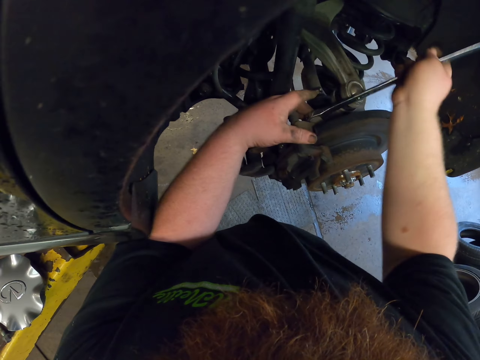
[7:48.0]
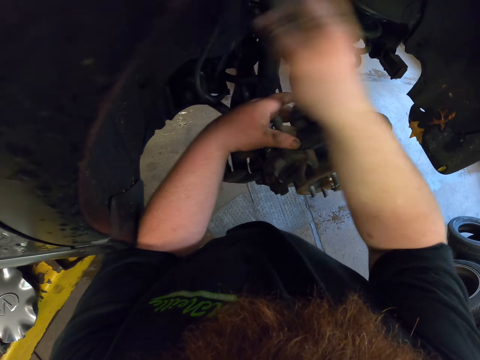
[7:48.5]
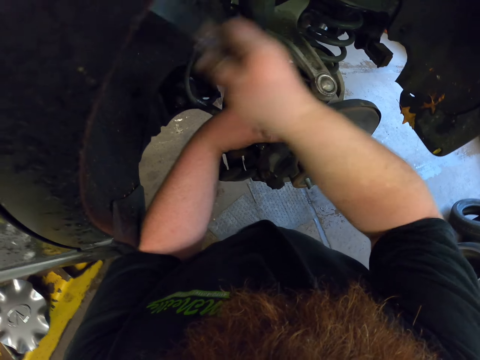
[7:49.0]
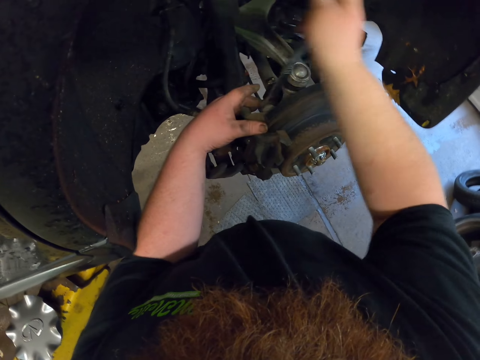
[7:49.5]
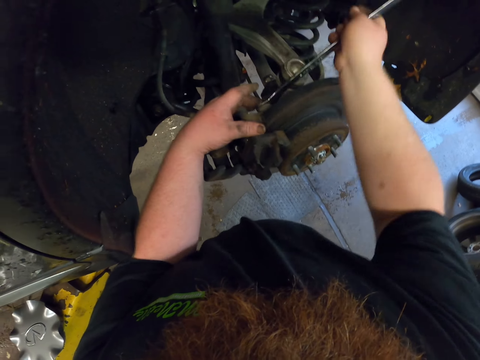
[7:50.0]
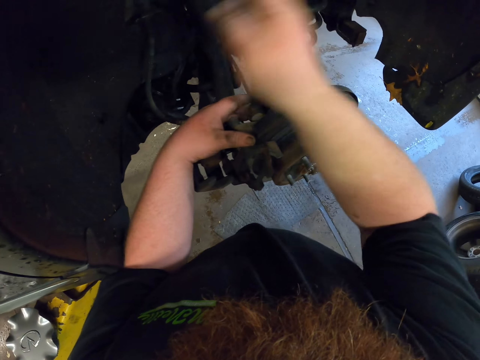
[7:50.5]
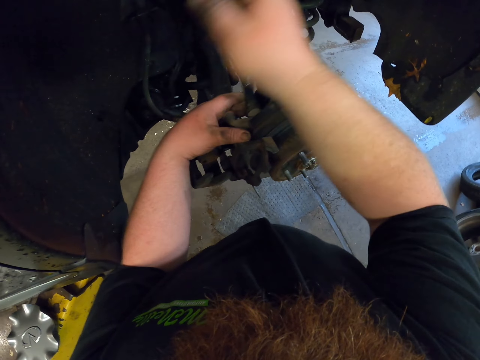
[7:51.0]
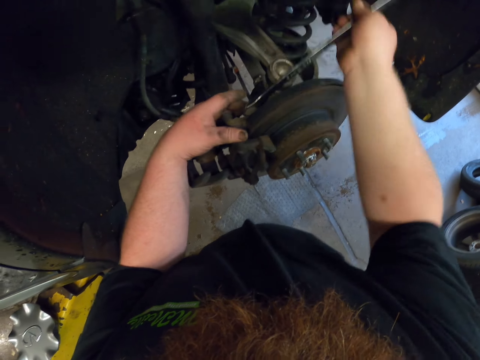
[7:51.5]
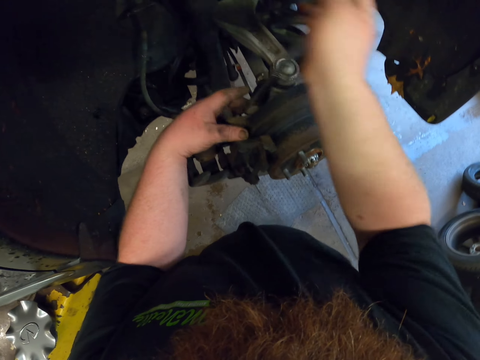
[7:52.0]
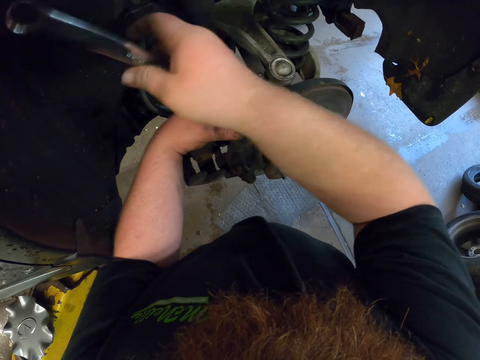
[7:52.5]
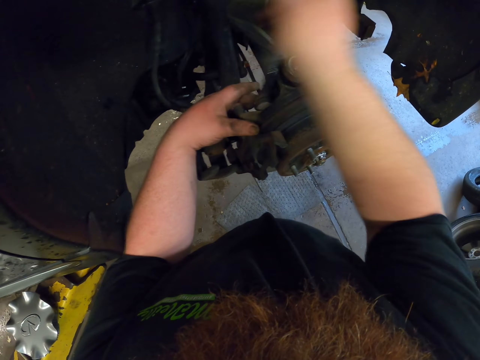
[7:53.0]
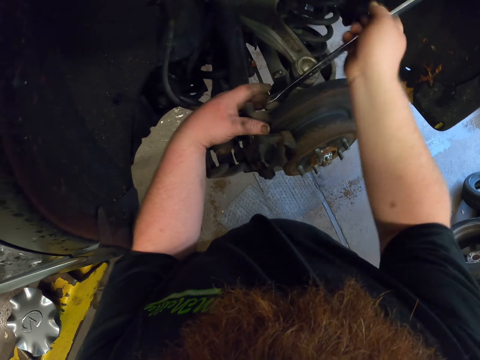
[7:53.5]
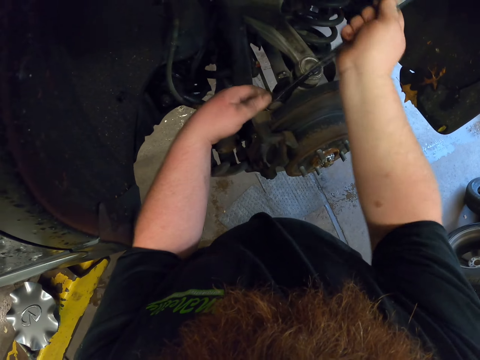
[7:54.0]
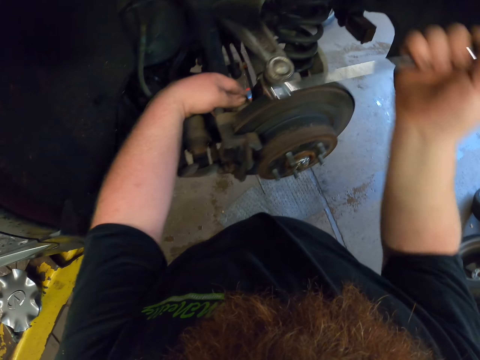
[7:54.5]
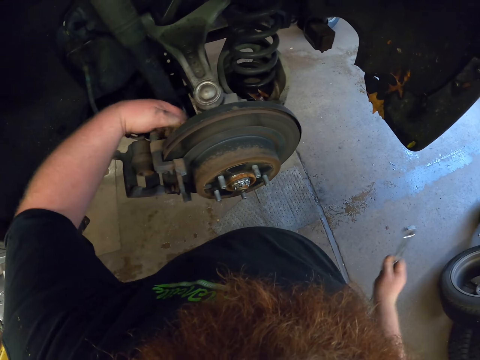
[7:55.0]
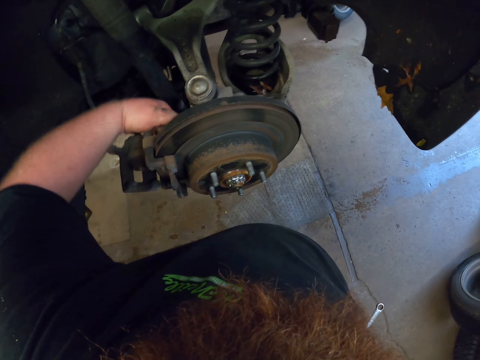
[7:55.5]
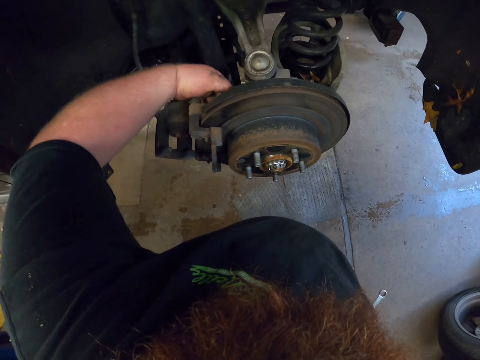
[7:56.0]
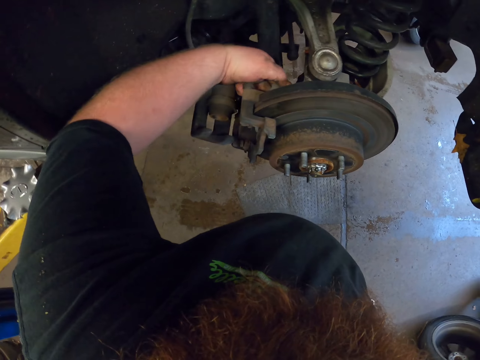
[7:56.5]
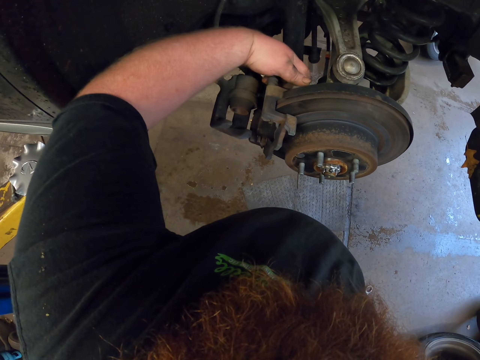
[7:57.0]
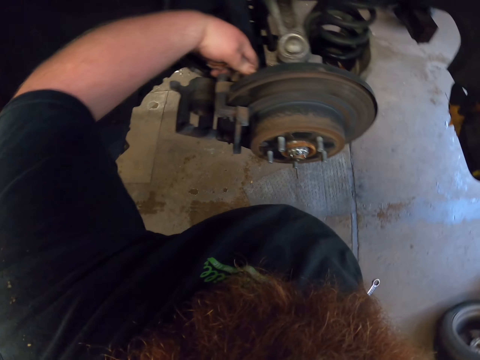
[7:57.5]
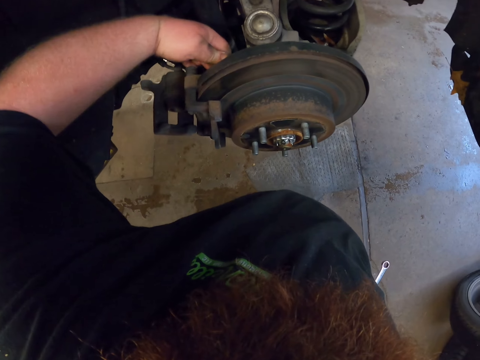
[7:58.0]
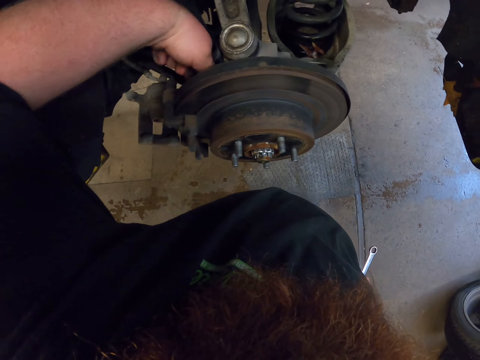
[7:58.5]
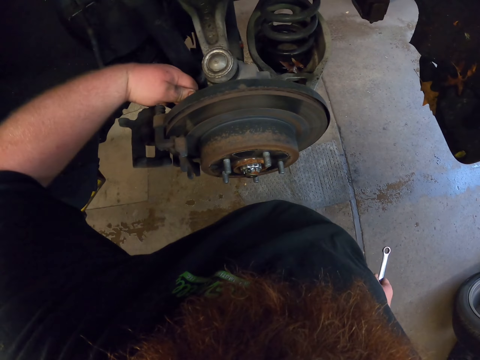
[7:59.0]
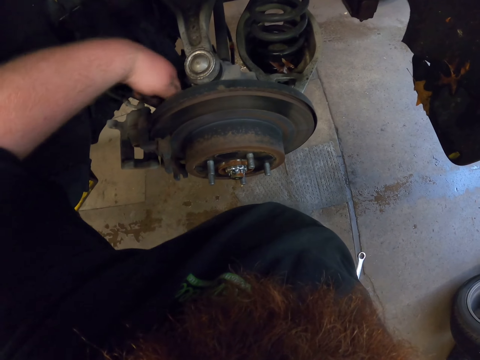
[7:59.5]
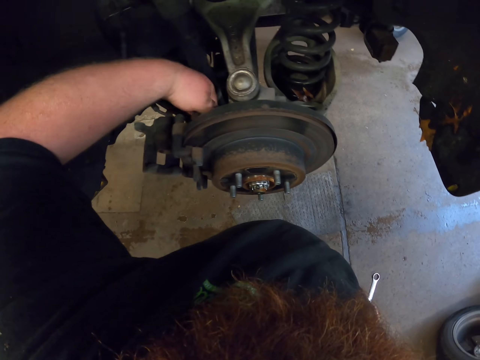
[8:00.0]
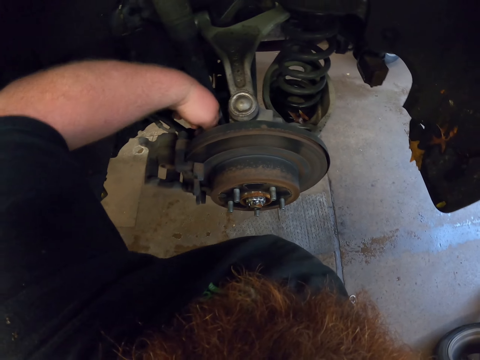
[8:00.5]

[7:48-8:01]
The camera wearer loosens the screw with his hand.

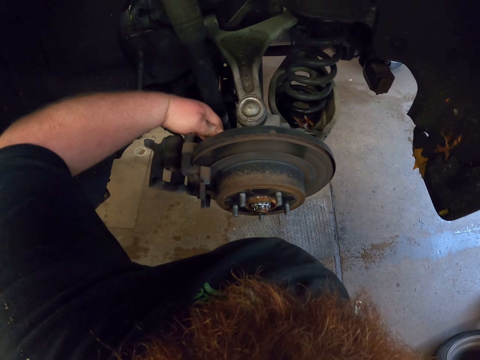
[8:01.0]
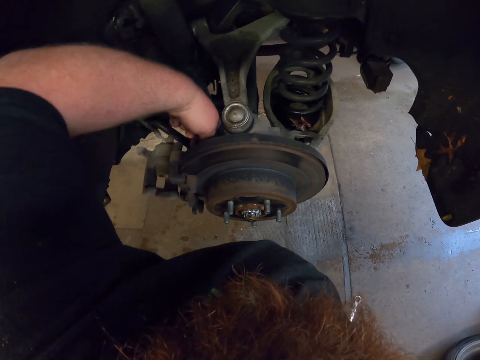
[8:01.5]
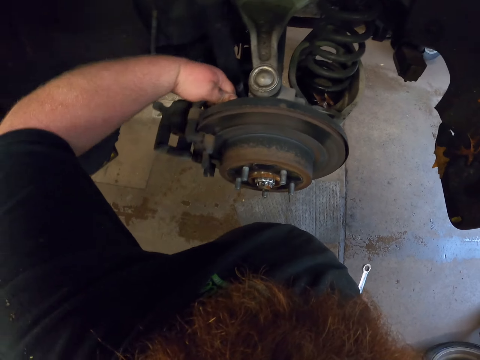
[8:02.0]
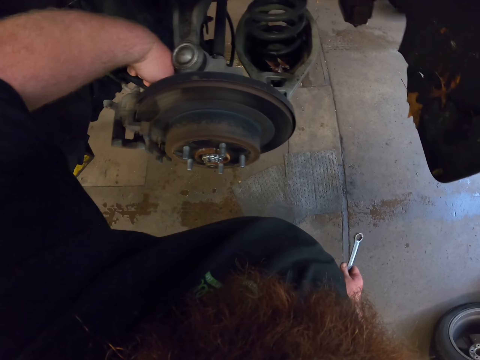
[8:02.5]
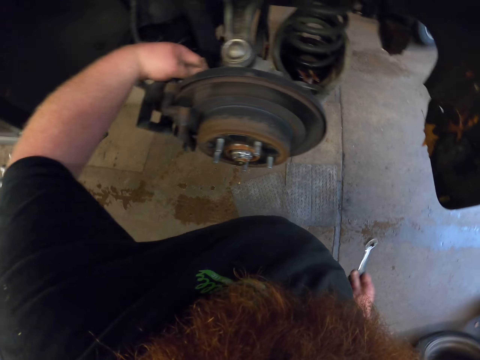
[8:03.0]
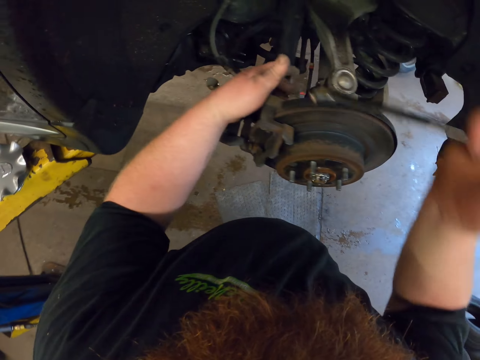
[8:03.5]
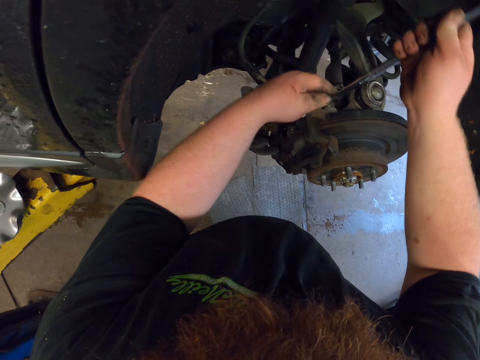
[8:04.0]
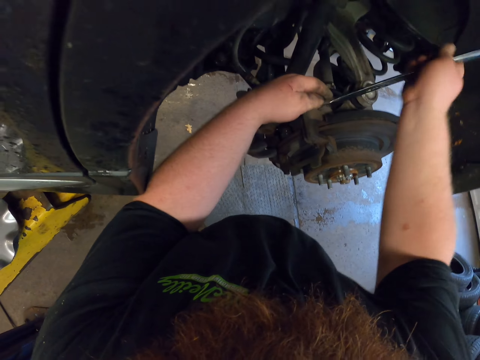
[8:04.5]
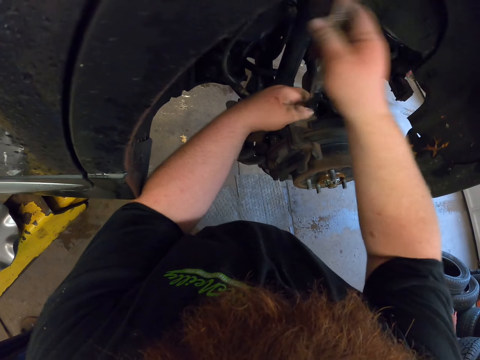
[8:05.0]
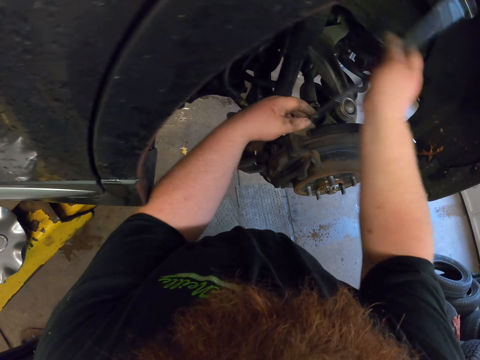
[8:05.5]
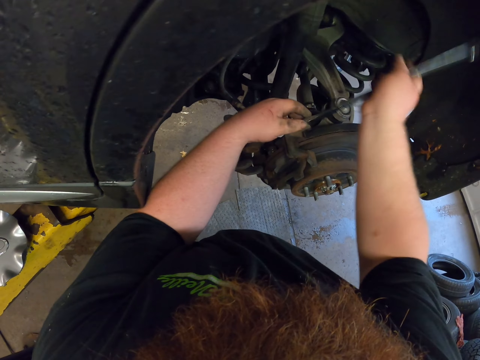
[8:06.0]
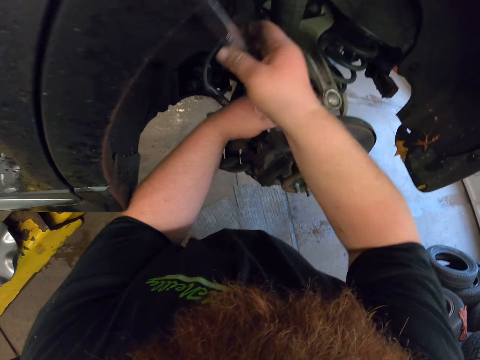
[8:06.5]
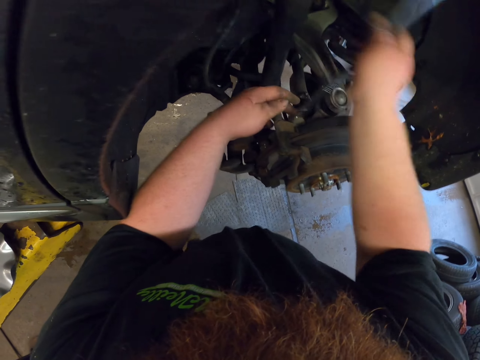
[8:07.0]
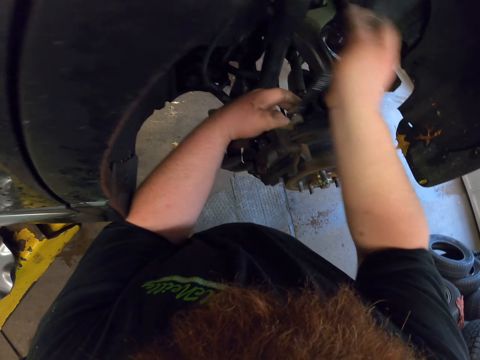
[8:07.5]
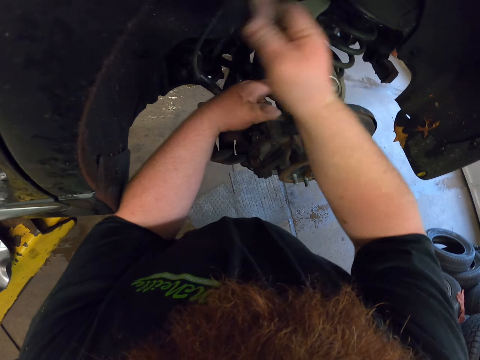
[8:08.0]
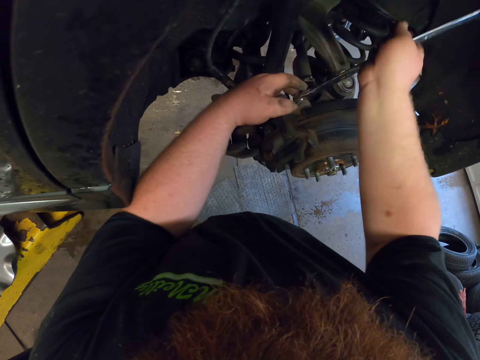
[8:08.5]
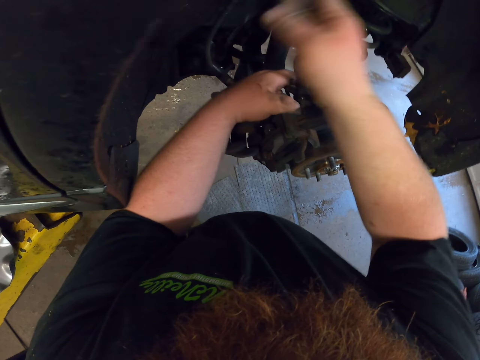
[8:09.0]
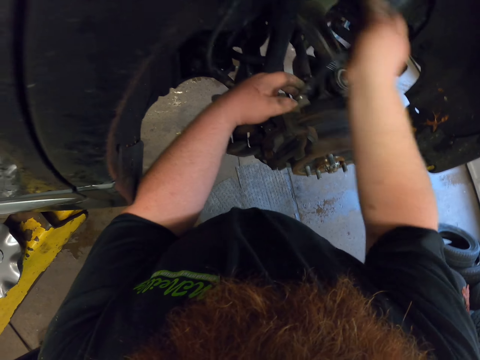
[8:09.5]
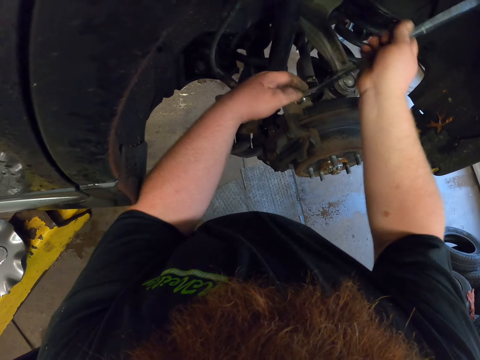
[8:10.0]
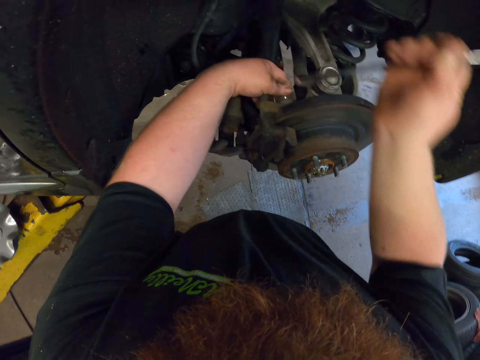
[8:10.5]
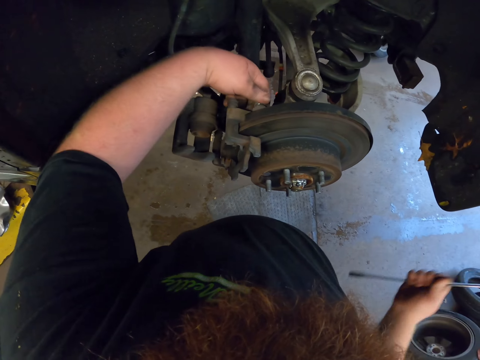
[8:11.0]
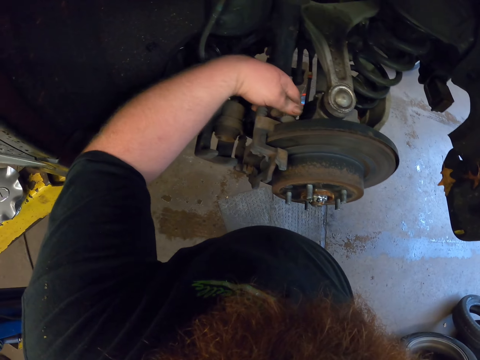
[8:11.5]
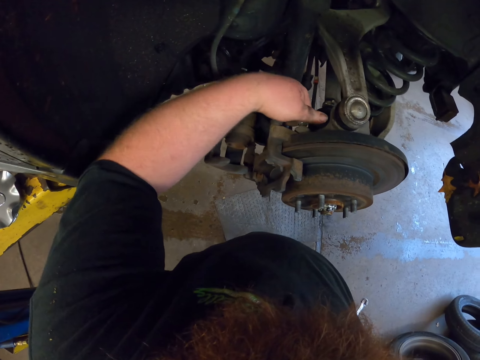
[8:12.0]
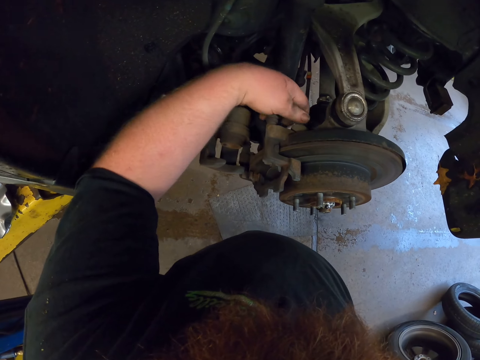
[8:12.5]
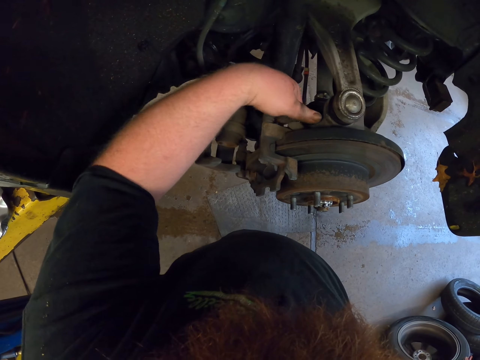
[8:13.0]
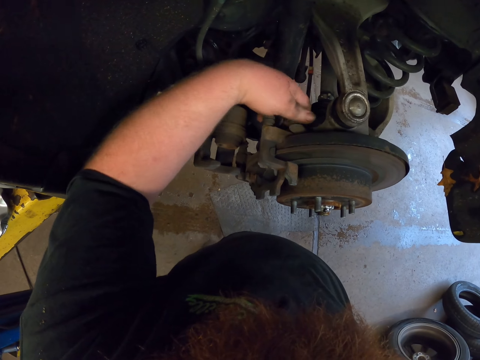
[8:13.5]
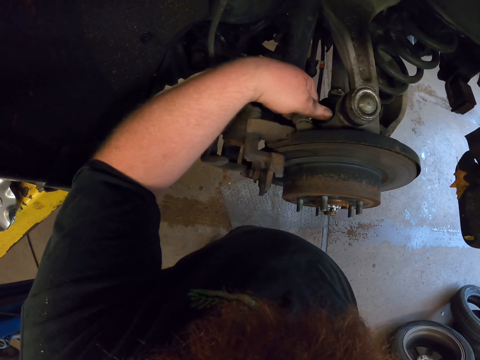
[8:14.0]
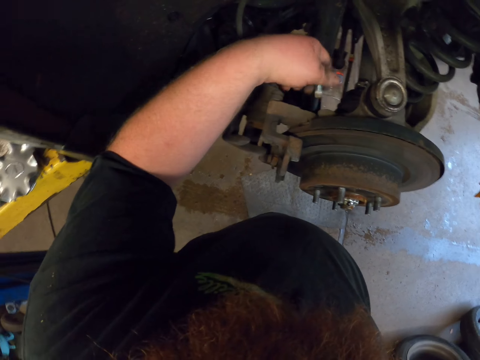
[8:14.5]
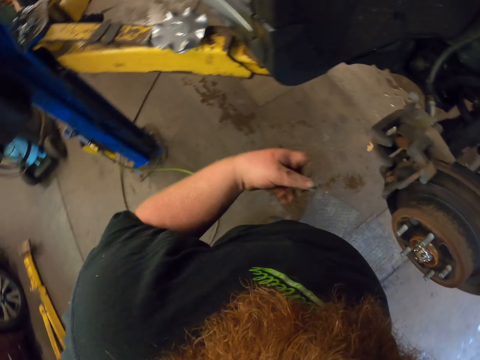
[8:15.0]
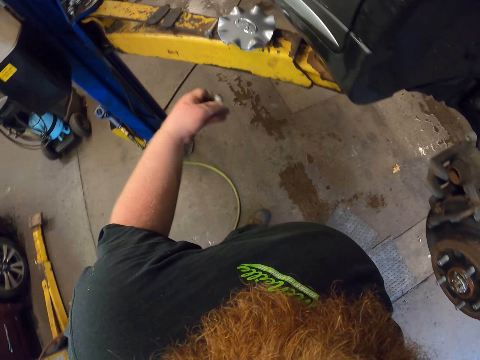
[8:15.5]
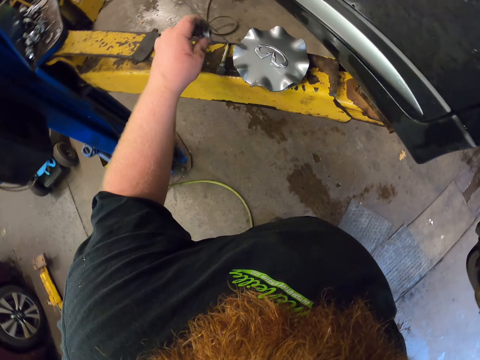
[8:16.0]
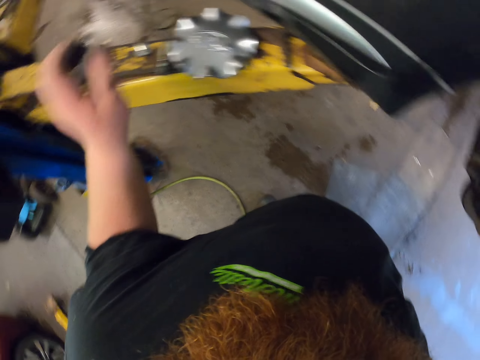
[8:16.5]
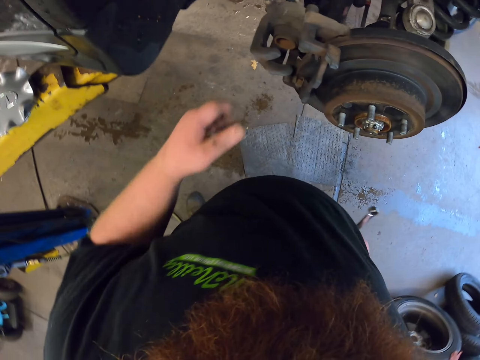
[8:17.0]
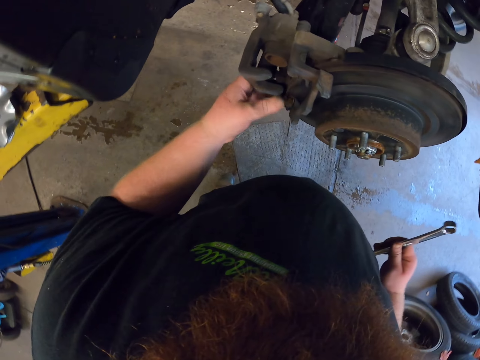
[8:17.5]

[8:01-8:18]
The camera wearer loosens the screw with the double ended ring spanner. He loosens the screw with his hand. He removes the screw from the car, puts the screw on the car lift, and holds something.
